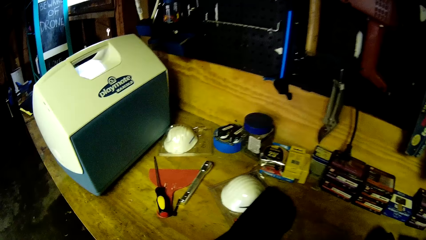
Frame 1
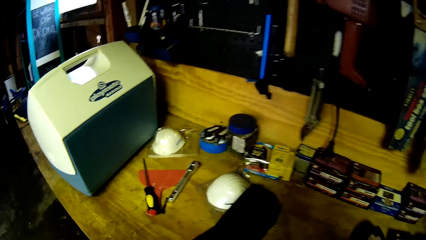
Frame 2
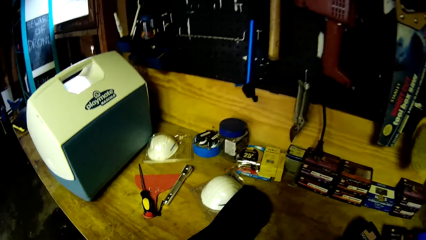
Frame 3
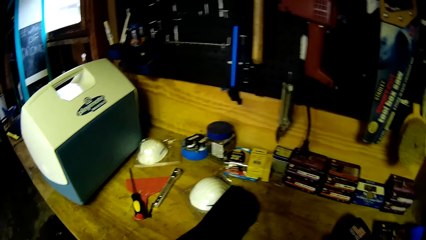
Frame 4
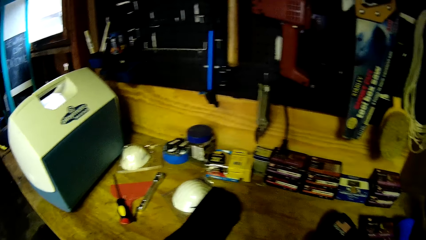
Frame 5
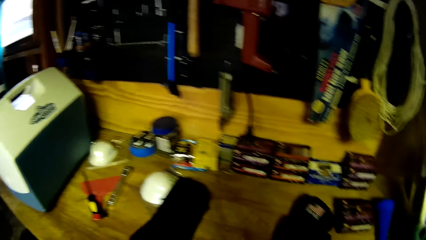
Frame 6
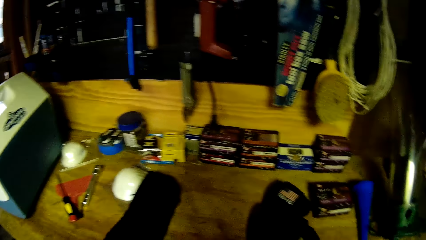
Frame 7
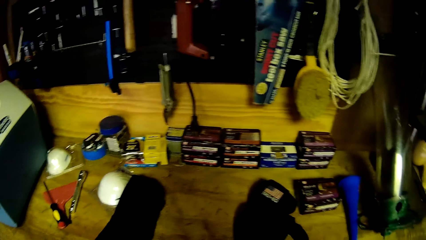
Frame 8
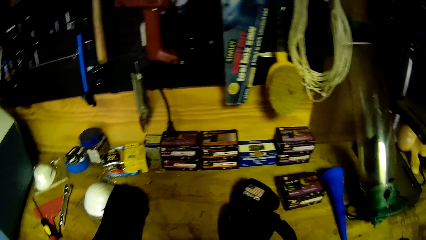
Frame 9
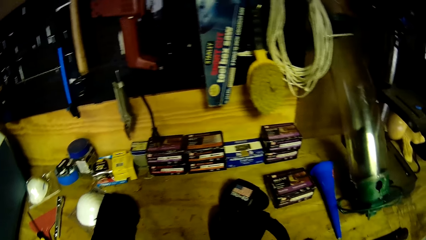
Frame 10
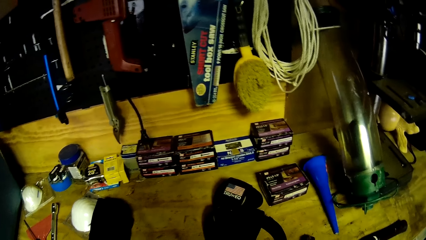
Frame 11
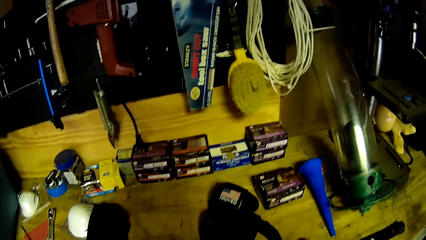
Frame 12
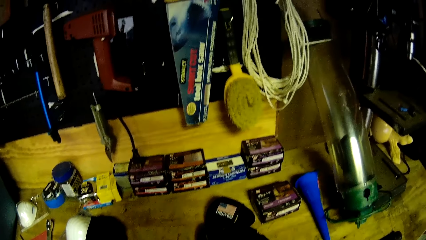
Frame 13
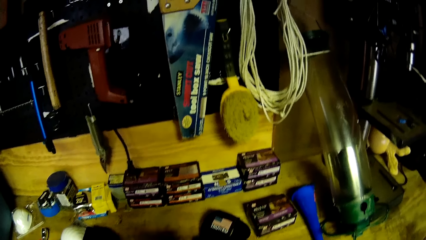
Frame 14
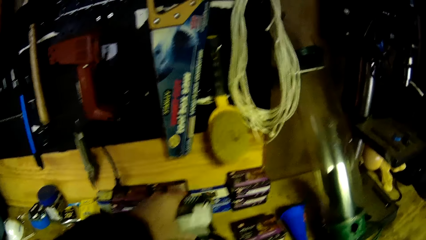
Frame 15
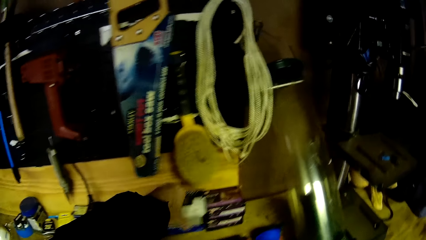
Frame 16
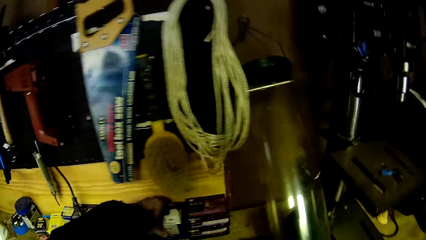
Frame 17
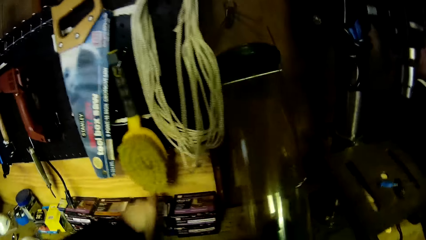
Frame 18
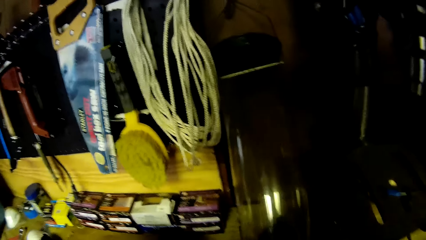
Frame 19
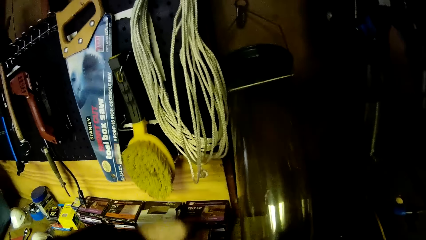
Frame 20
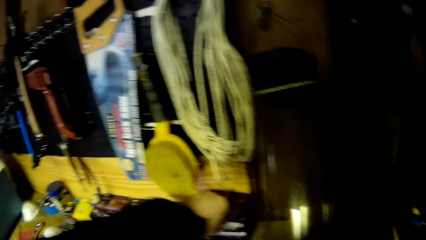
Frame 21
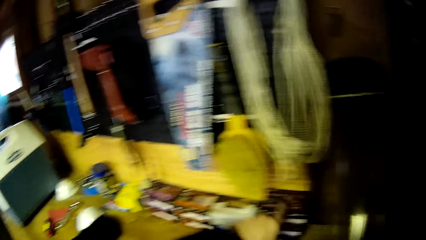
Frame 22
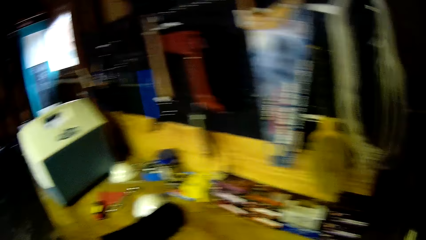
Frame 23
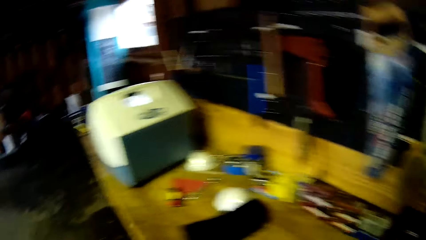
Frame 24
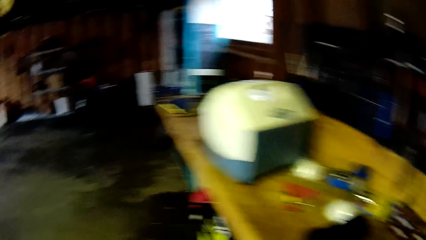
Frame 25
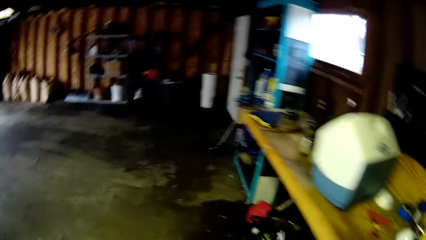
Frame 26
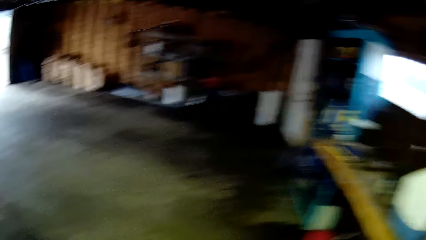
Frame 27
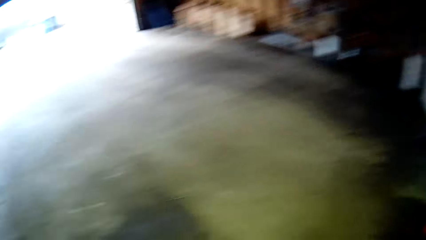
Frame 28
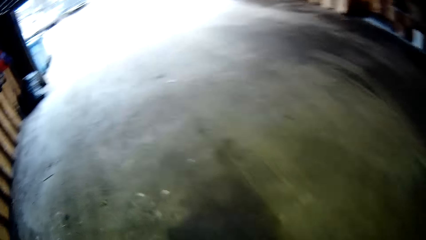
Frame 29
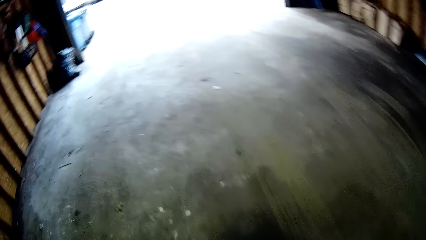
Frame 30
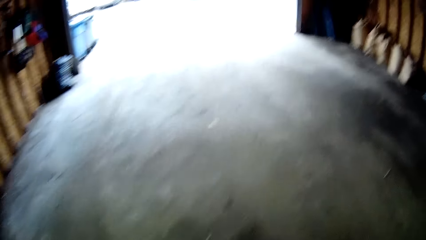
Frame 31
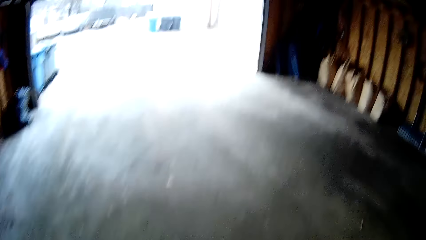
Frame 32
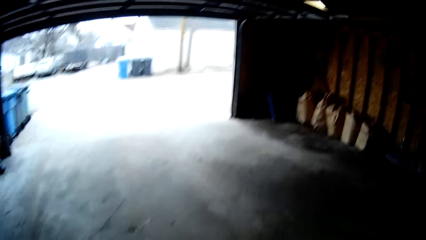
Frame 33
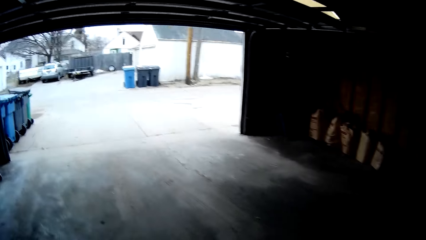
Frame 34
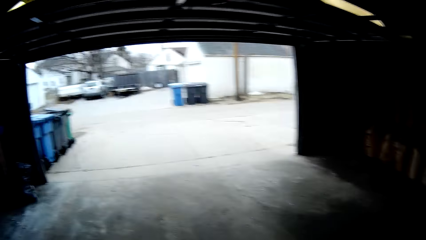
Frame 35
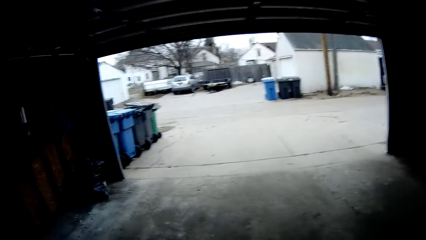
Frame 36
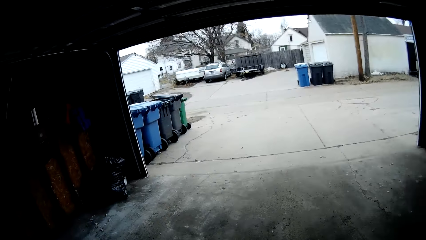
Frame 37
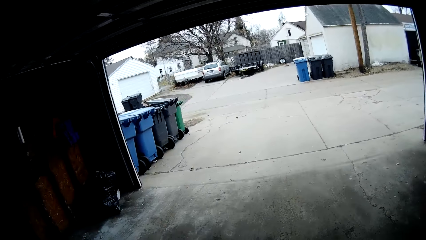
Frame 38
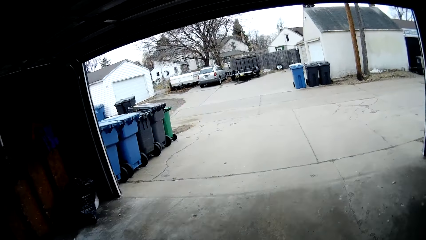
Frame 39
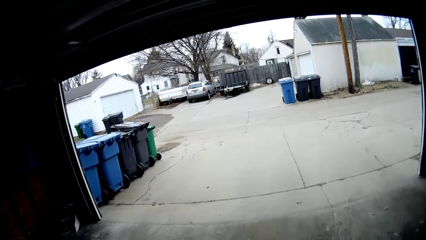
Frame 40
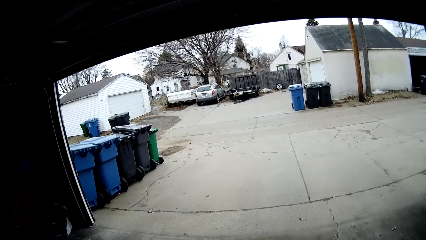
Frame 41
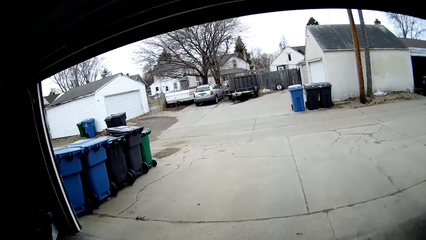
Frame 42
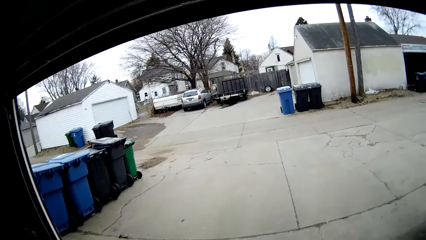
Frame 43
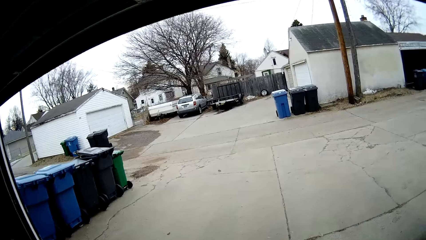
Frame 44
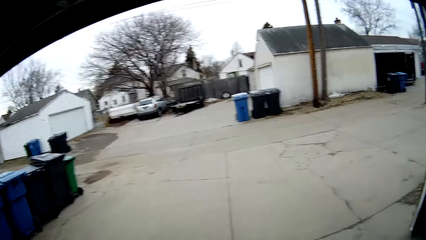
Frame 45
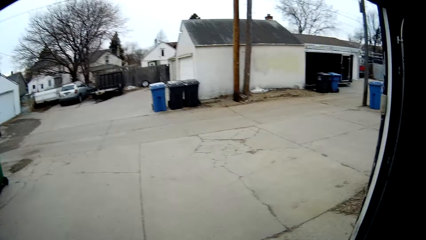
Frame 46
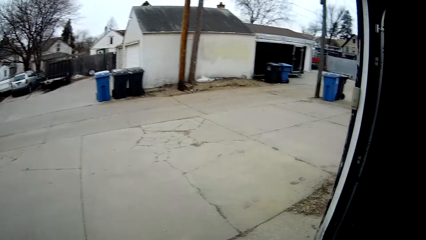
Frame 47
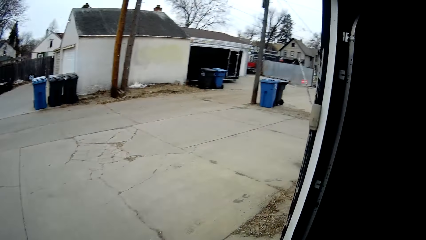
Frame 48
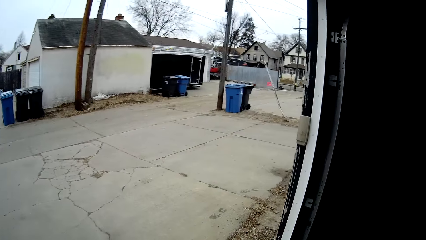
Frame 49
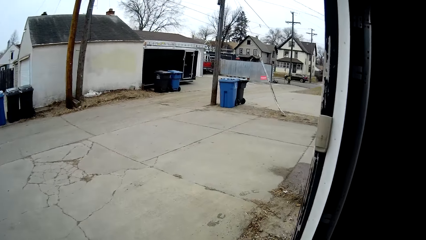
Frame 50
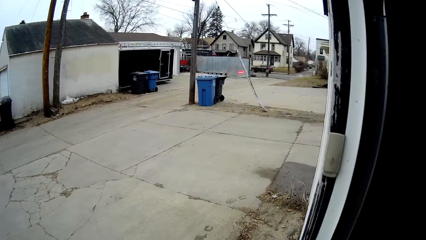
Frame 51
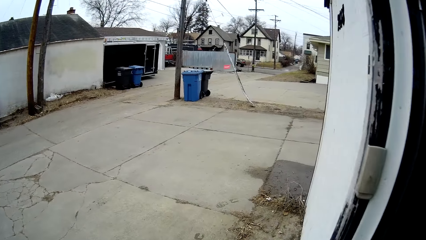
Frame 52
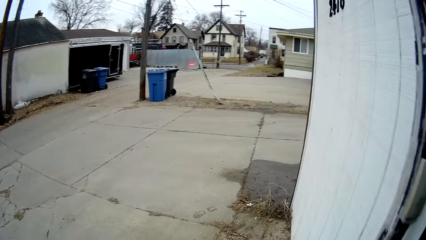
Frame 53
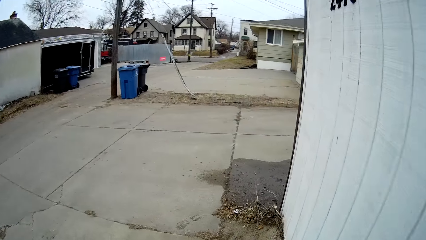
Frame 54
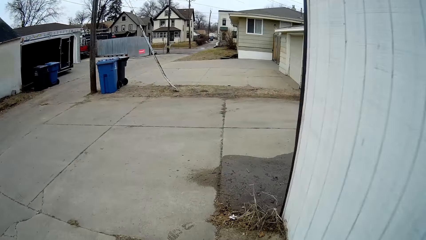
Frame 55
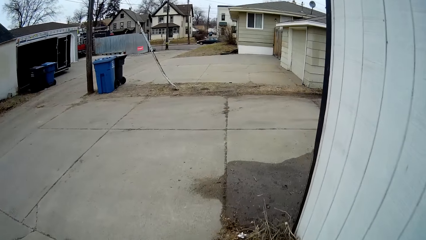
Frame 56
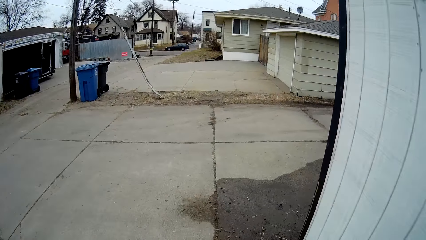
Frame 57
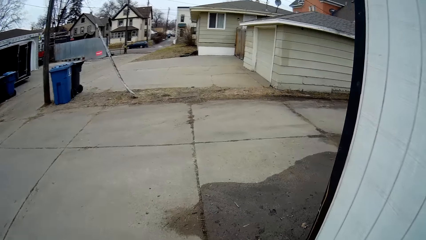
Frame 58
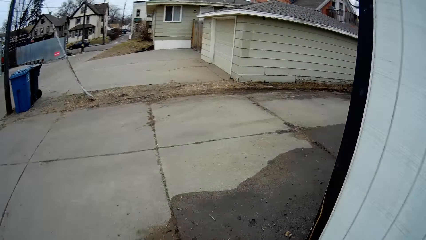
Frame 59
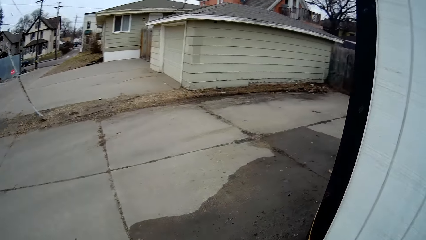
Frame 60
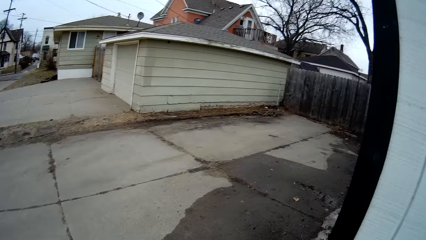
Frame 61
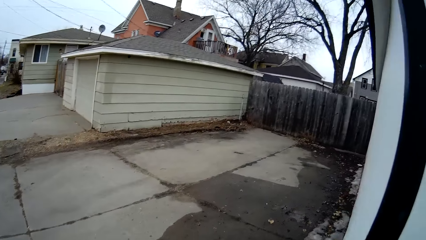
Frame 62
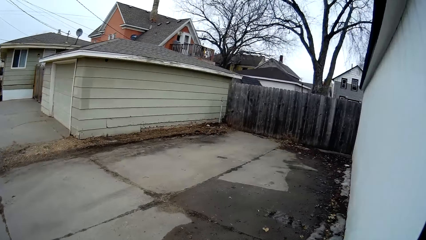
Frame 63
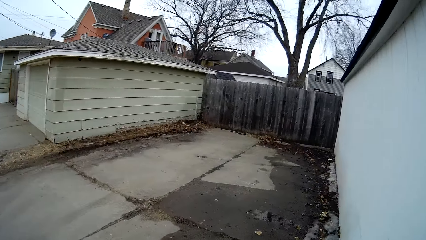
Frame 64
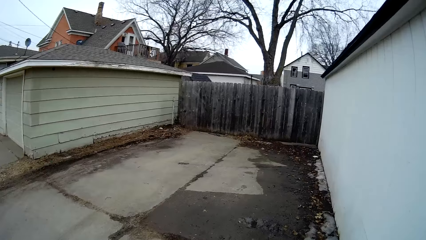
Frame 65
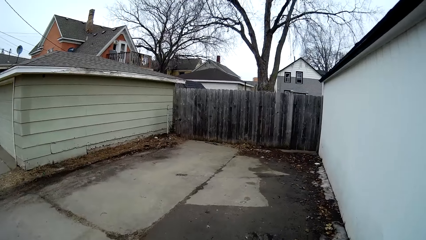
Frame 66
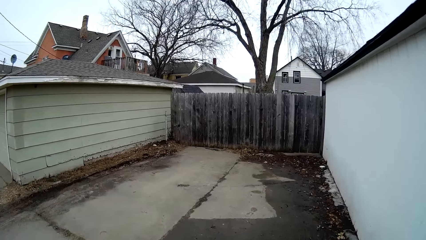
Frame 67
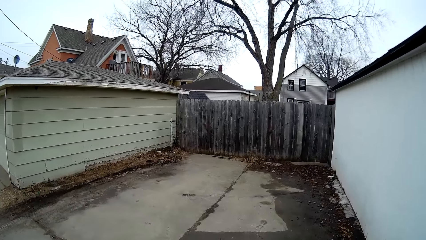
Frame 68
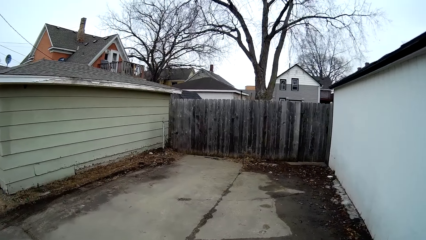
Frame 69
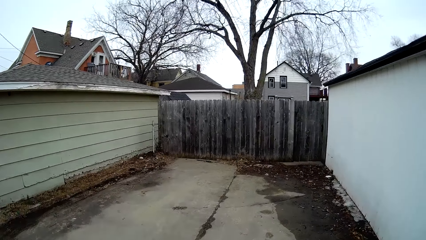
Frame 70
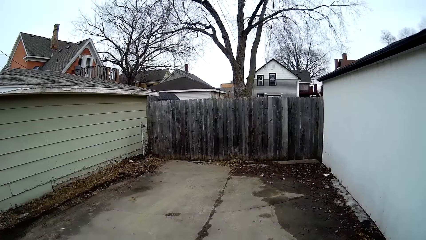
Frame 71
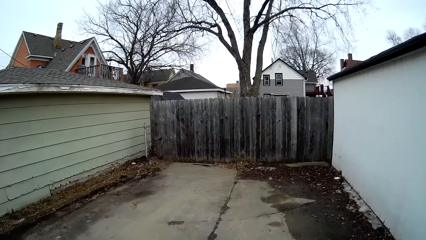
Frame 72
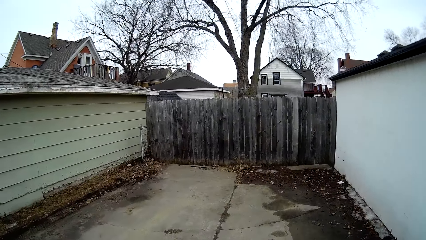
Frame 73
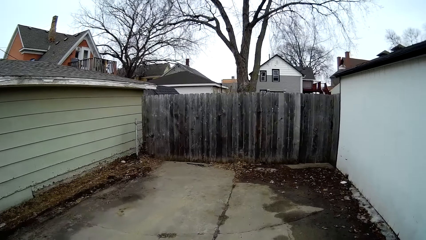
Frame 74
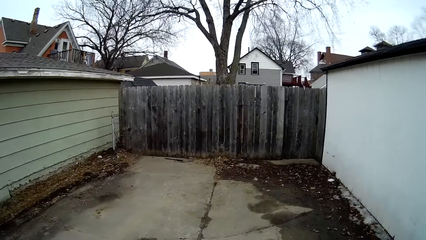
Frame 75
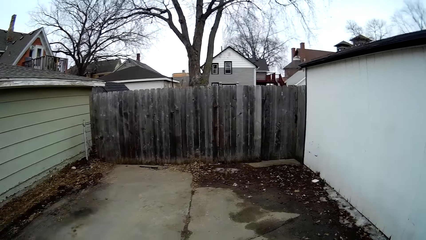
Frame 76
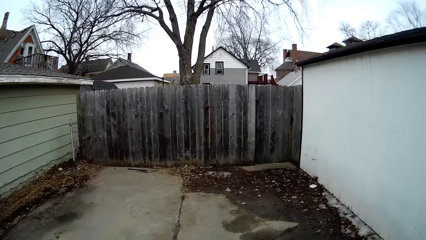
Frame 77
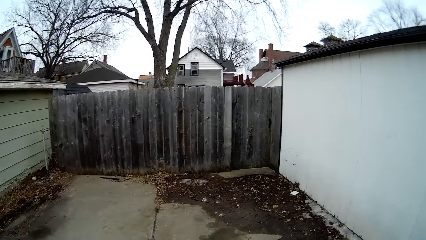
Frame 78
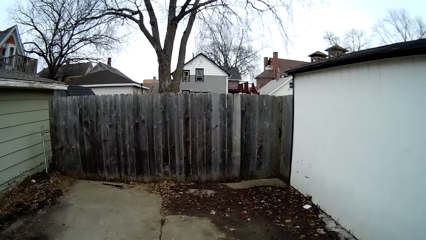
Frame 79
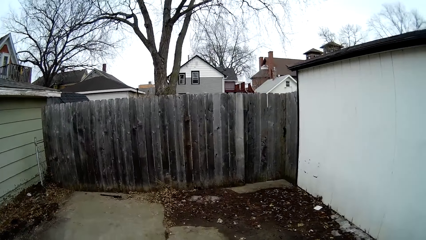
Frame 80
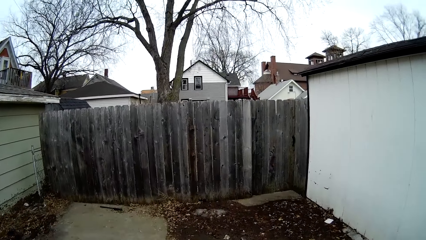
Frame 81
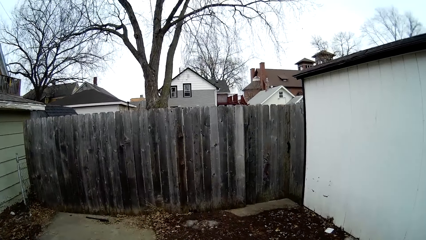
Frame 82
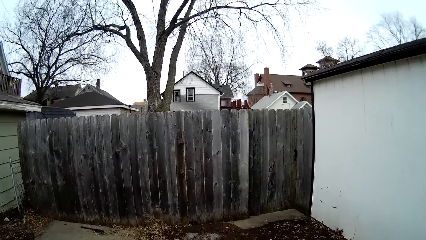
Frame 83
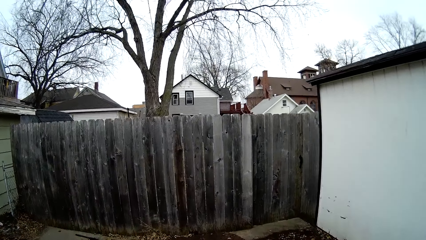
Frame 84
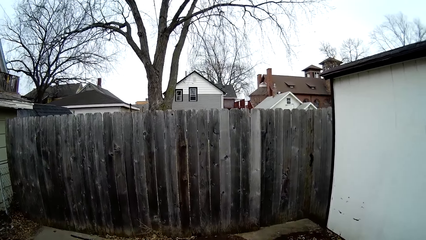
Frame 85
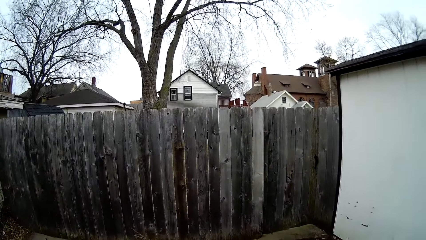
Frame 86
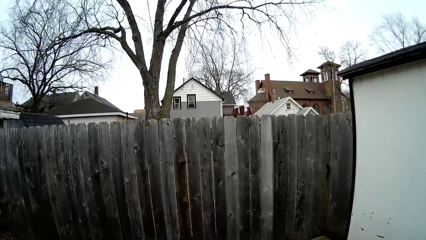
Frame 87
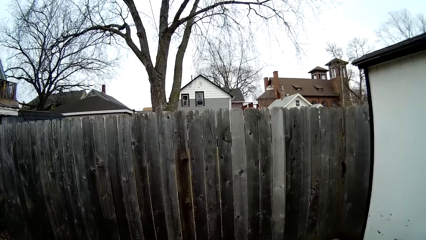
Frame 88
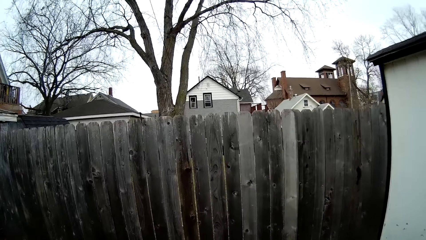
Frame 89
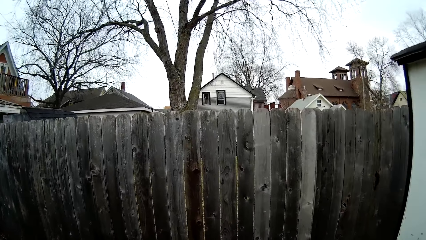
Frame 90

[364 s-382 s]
The camera wearer puts a tape measure on top of a box package. They arrange packets in the garage. They walk around. They walk out from the garage. They walk around the compound.
